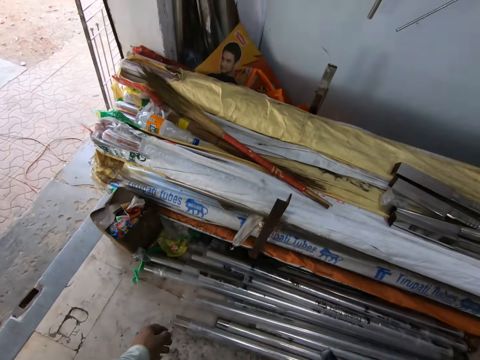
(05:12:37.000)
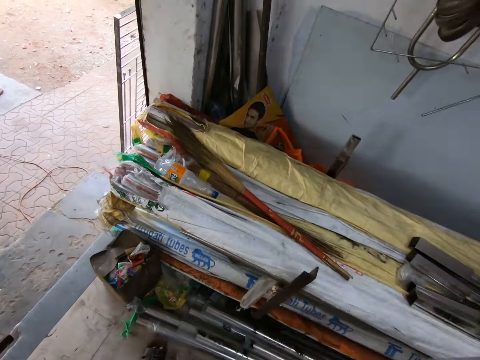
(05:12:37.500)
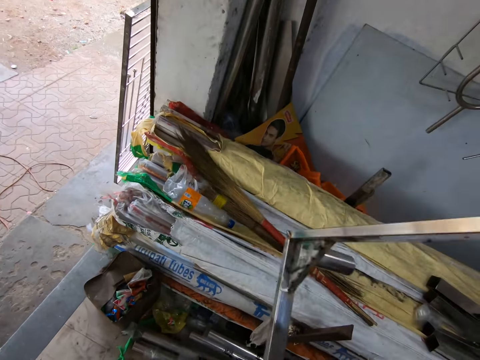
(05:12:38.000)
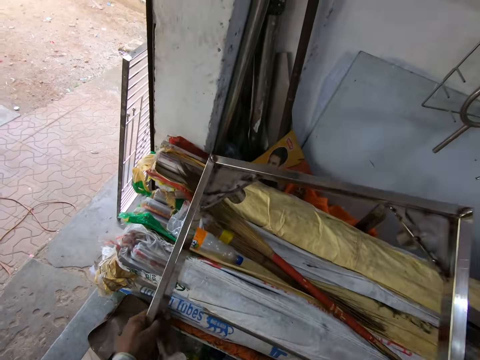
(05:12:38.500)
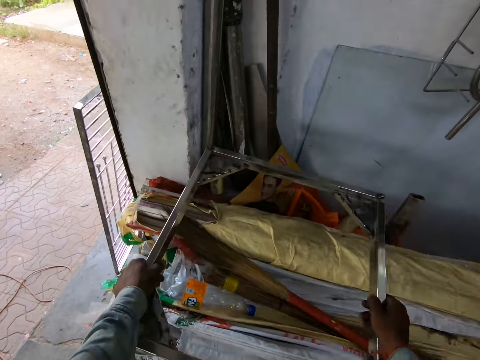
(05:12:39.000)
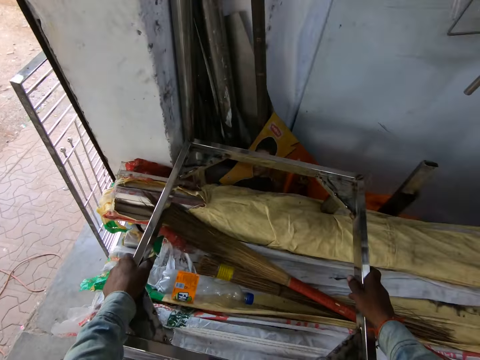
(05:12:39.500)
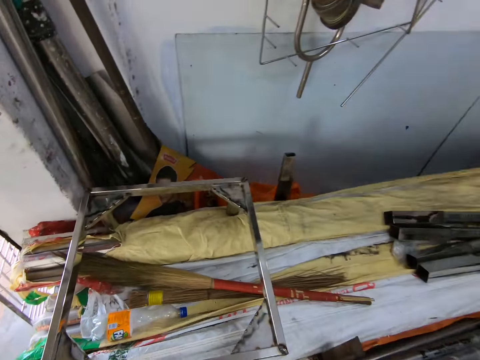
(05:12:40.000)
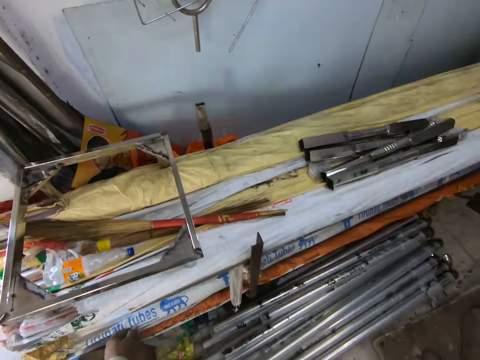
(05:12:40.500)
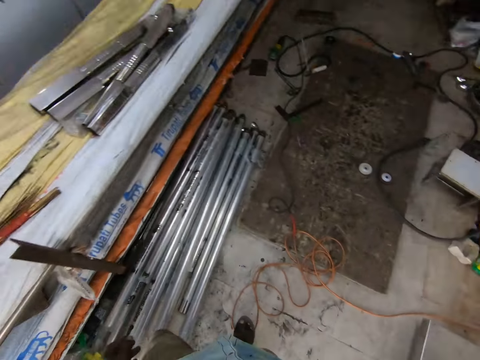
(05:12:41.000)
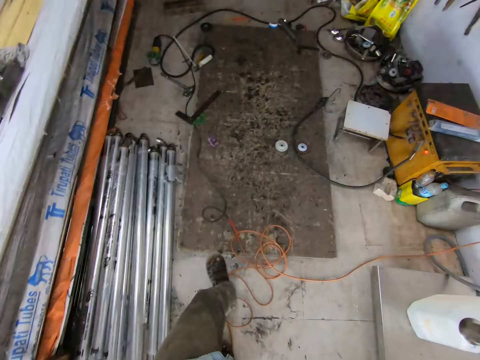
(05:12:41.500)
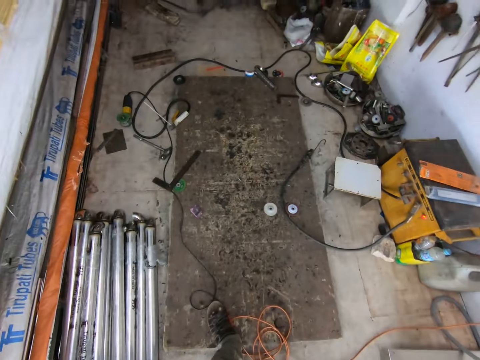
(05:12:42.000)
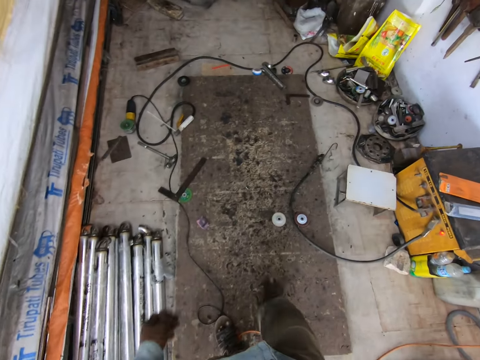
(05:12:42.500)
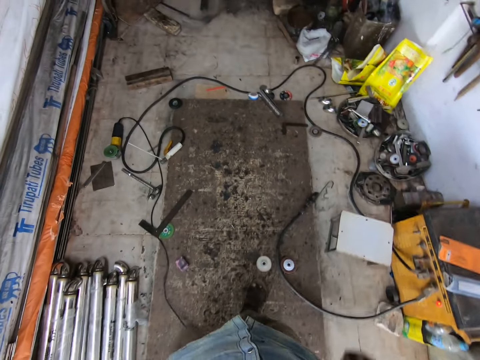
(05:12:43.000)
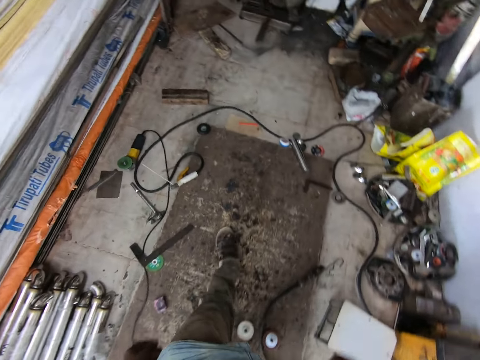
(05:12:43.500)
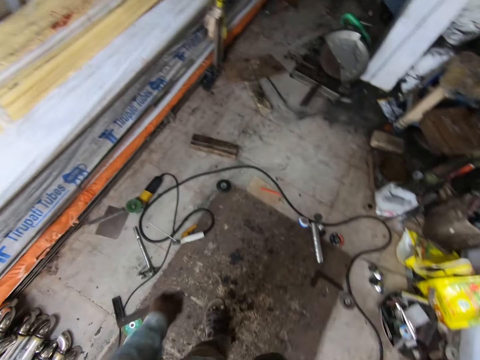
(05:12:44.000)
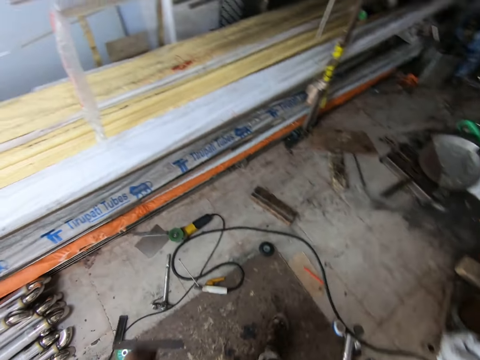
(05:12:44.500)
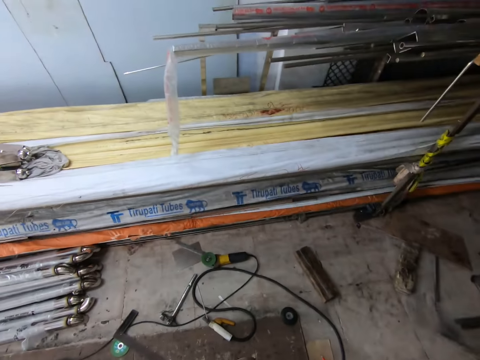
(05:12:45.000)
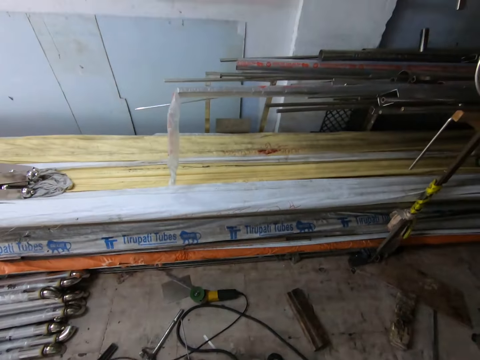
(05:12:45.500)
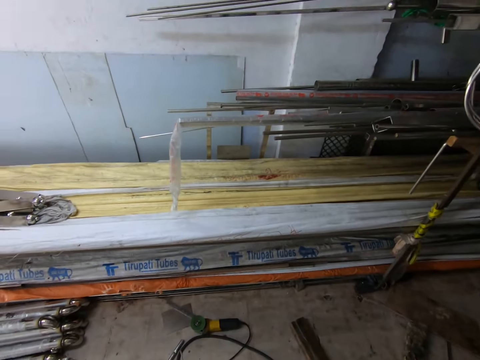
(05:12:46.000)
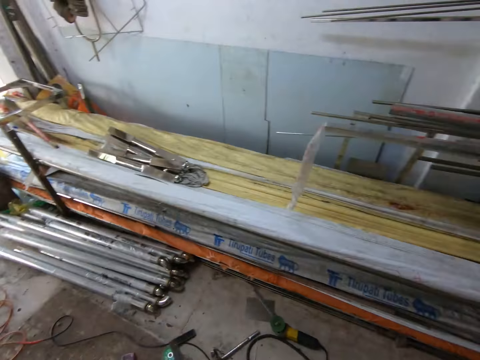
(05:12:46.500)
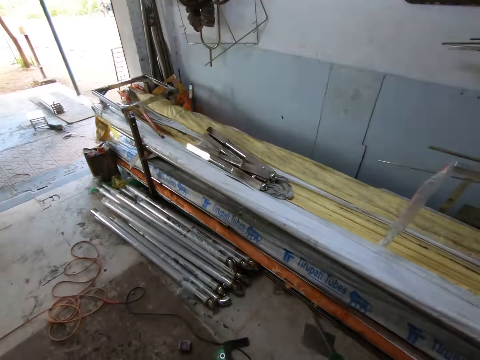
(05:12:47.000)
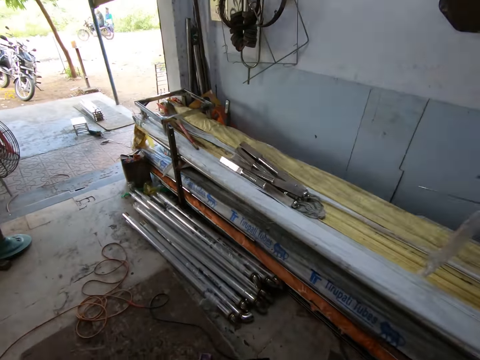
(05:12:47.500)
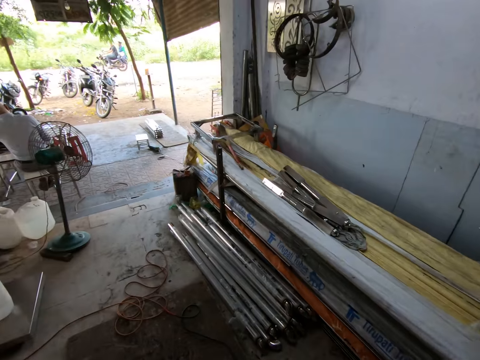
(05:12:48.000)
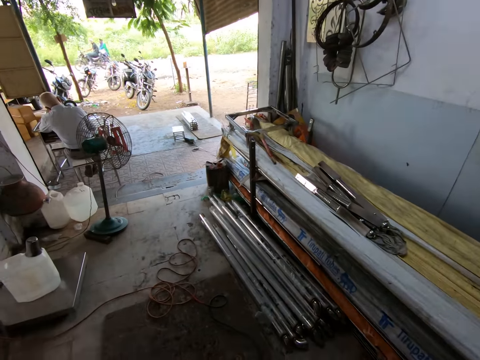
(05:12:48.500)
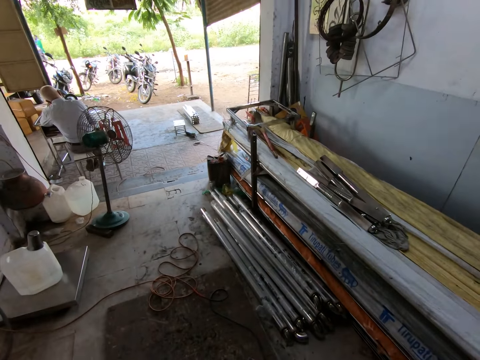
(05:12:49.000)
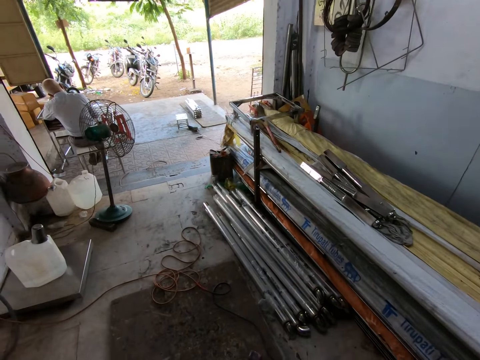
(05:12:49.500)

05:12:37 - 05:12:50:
The camera wearer puts the metal stand on some metals with his hands. He walks in the room. He looks around the area.

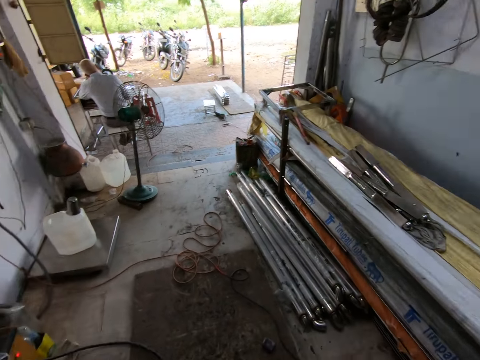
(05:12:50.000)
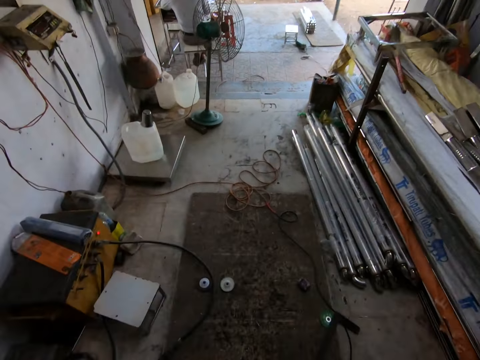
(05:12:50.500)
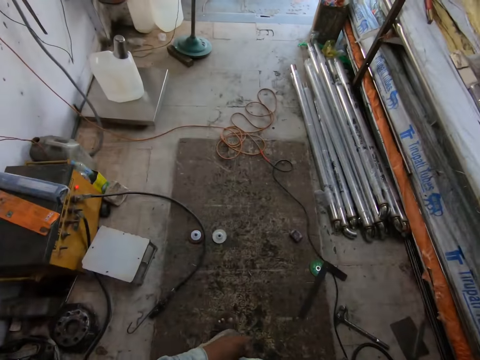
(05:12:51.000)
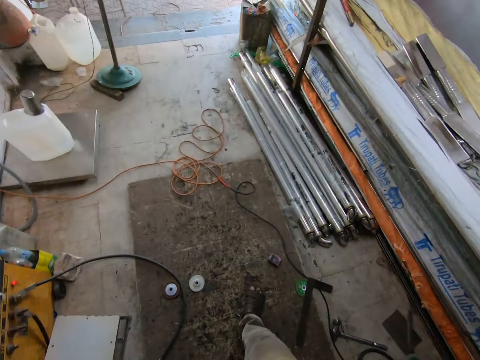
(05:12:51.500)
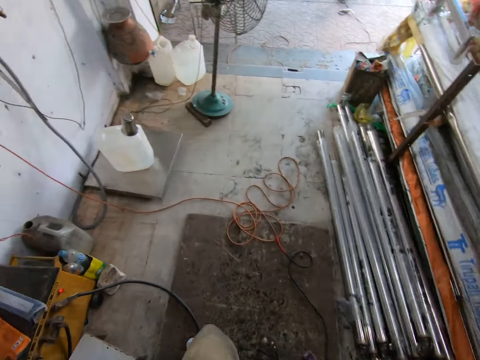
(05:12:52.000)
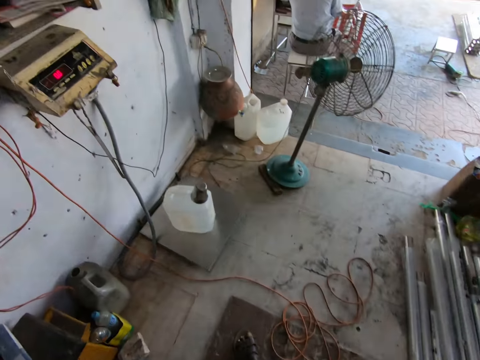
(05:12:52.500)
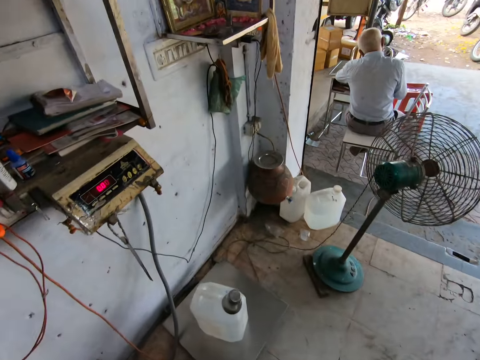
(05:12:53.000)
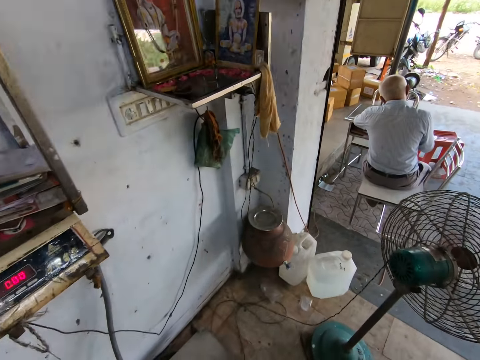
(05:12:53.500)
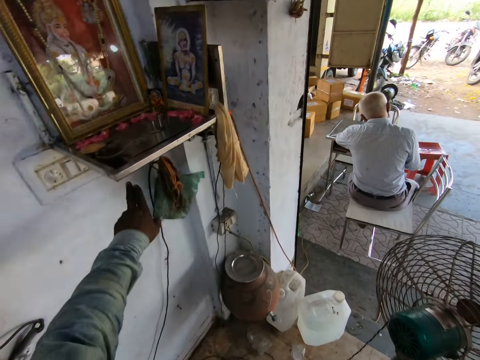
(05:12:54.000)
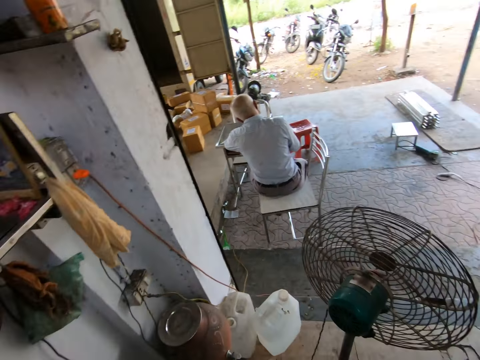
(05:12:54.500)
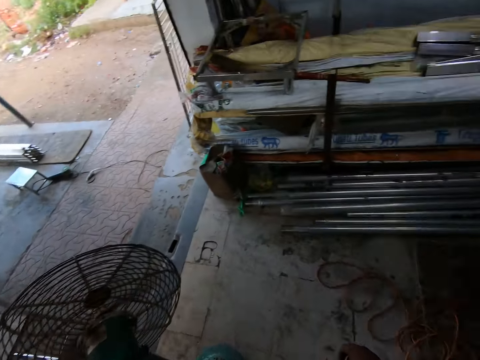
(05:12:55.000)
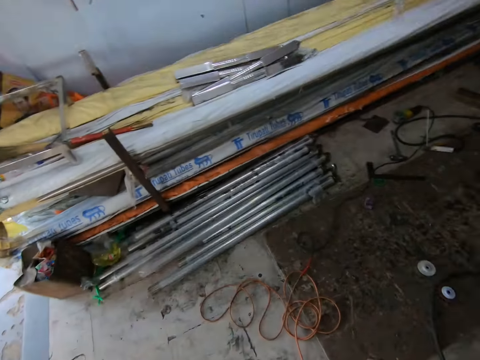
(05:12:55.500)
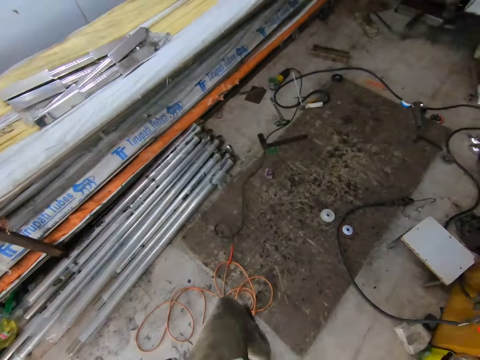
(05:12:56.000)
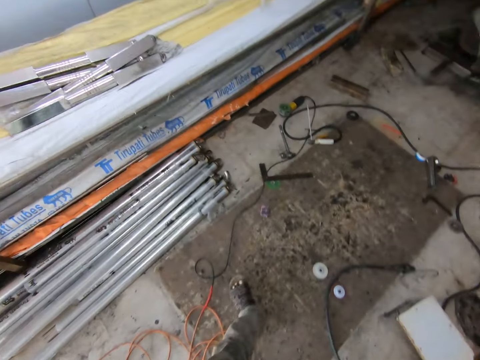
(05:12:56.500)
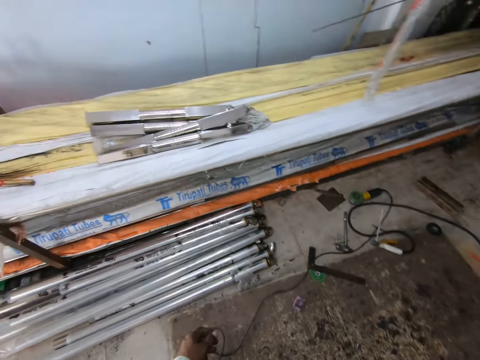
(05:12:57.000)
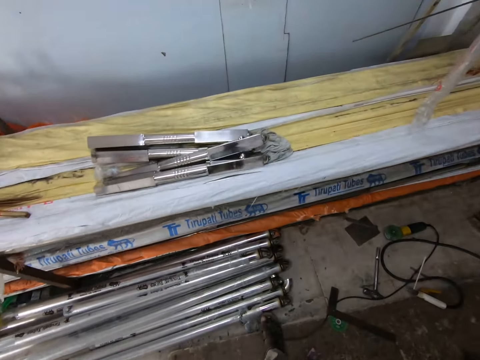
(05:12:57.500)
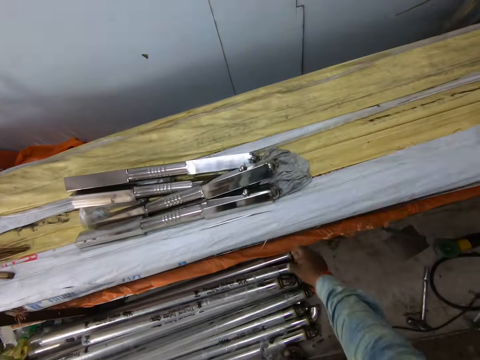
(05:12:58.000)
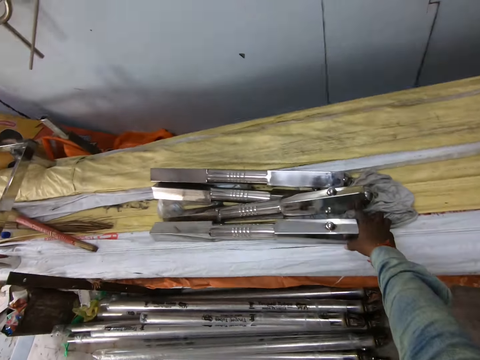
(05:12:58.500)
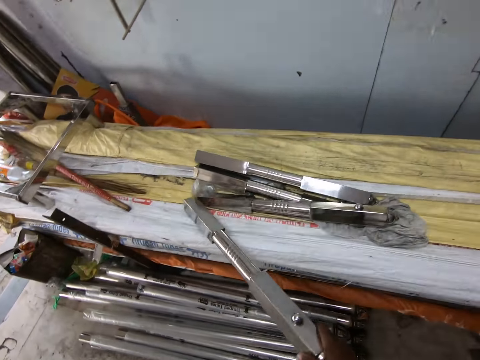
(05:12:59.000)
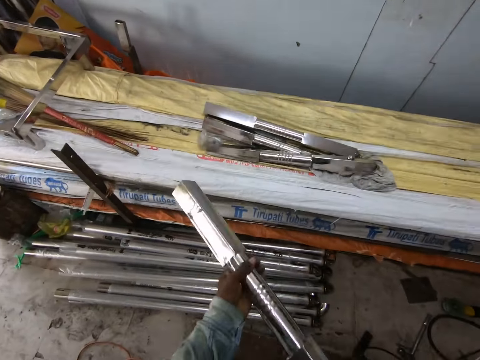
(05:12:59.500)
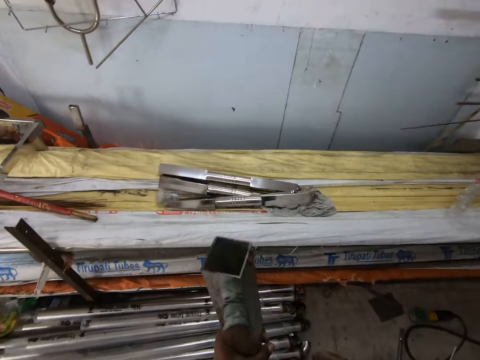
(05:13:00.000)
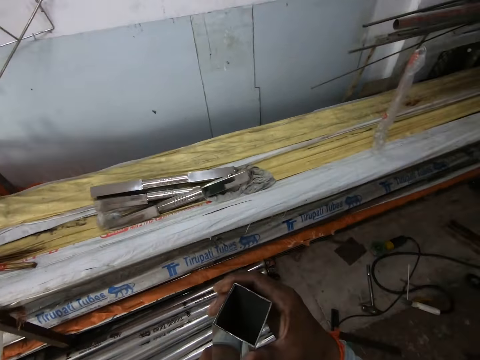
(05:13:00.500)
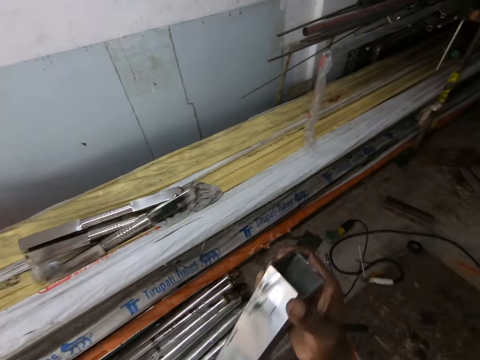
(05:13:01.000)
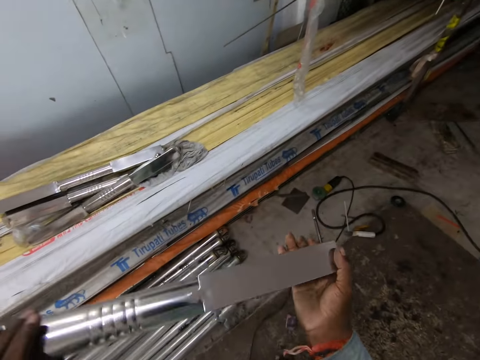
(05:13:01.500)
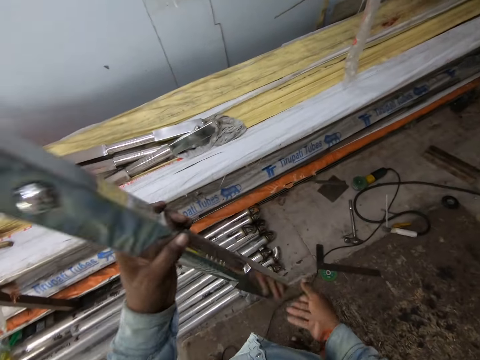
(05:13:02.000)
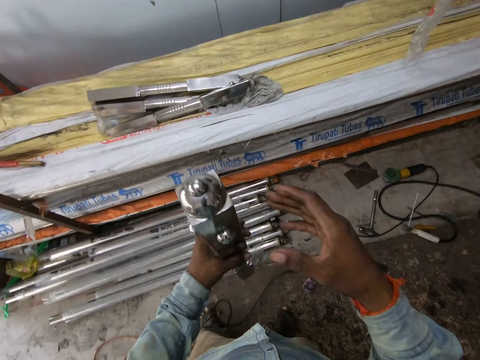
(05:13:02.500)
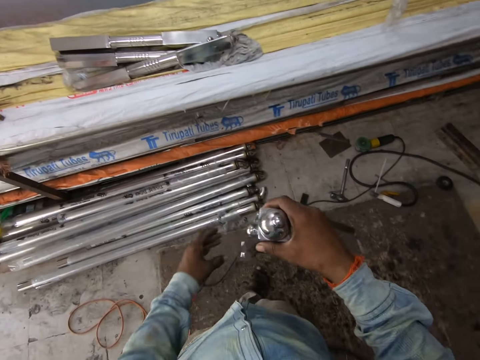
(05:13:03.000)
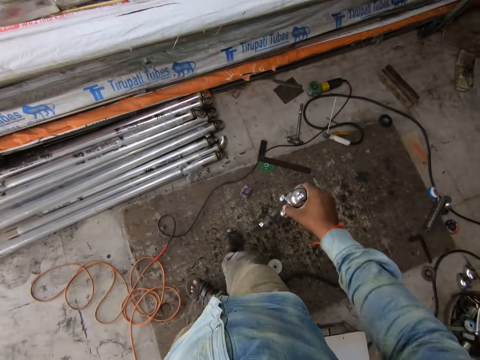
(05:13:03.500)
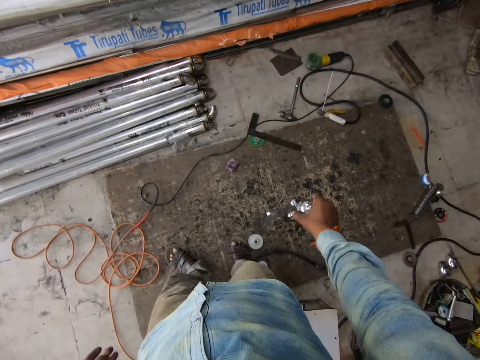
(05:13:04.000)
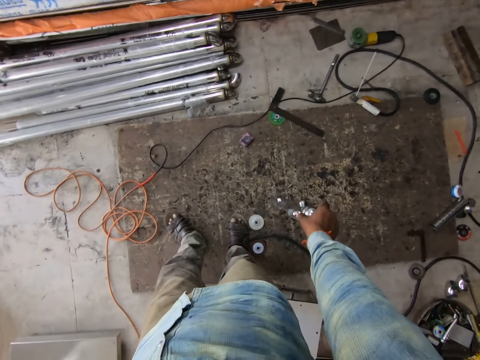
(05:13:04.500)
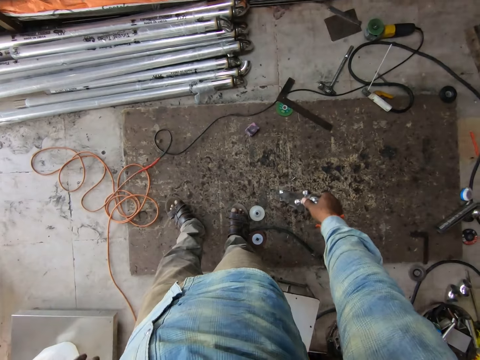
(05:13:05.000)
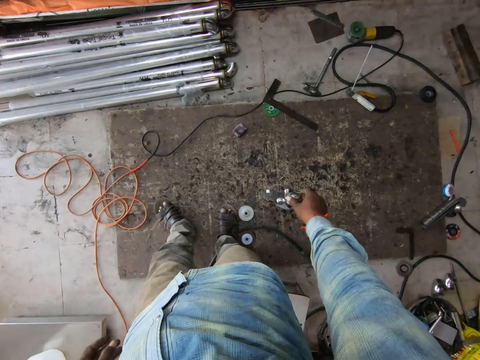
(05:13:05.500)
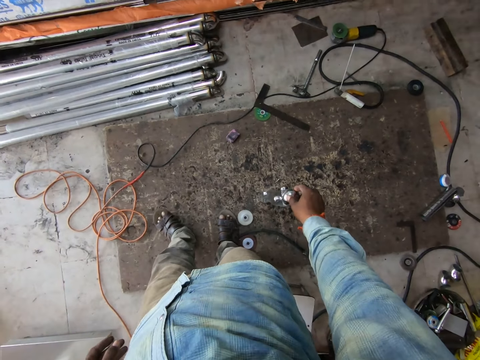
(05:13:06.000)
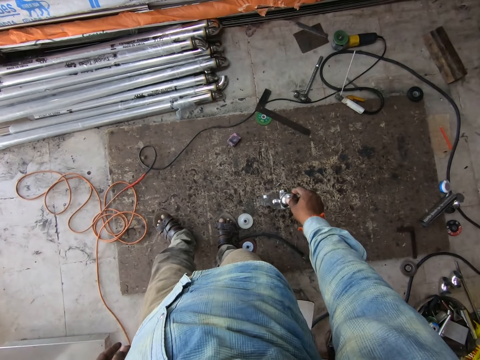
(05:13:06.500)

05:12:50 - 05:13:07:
The camera wearer walks in the room. He touches the wall with his left hand. He raises his hand. He looks around the area. He picks up an aluminium newel post or metal from a stack of woods with his right hand. He holds the aluminium newel post with both hands. He stares at the metal. He stands the aluminium newel post on the floor with his right hand.
